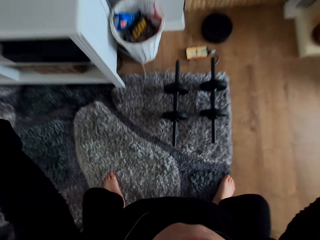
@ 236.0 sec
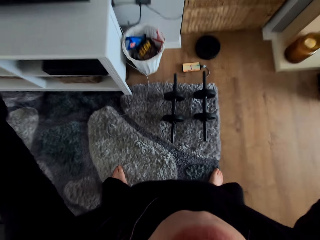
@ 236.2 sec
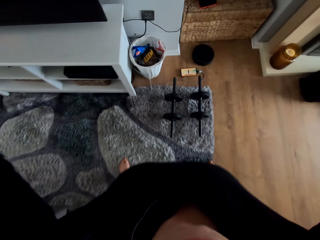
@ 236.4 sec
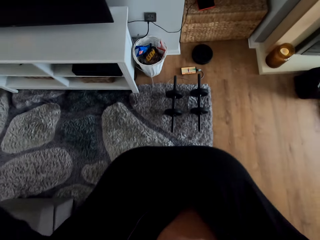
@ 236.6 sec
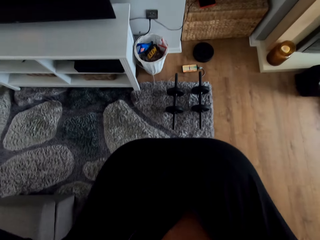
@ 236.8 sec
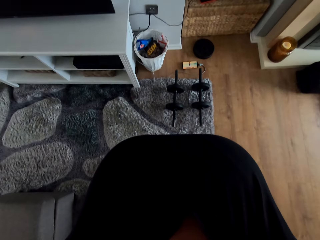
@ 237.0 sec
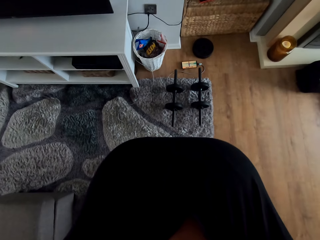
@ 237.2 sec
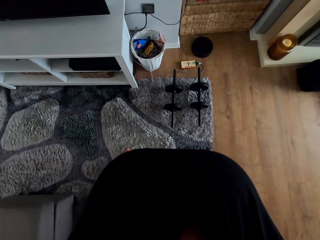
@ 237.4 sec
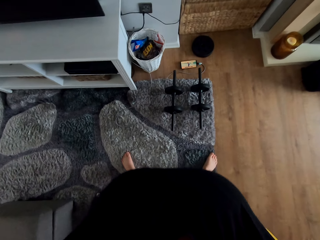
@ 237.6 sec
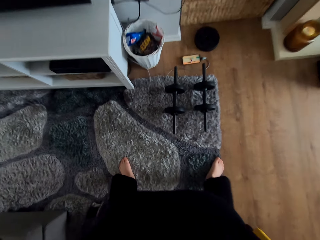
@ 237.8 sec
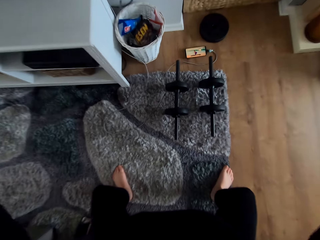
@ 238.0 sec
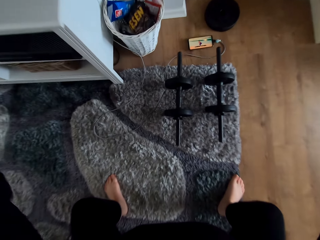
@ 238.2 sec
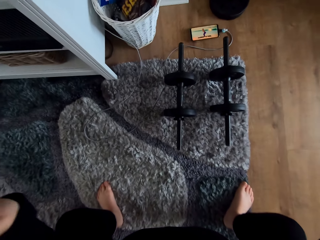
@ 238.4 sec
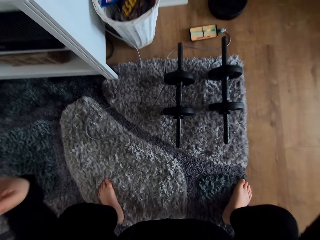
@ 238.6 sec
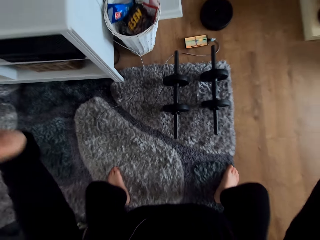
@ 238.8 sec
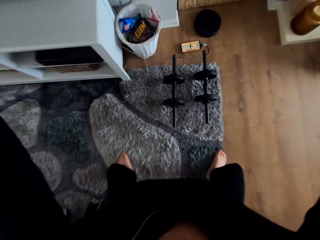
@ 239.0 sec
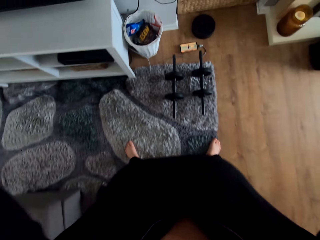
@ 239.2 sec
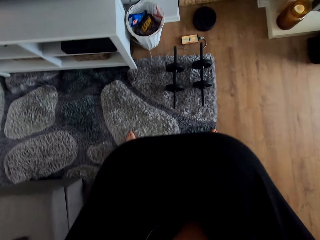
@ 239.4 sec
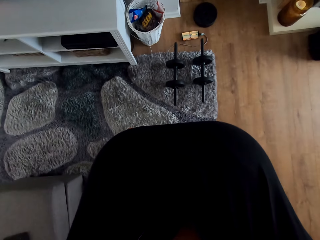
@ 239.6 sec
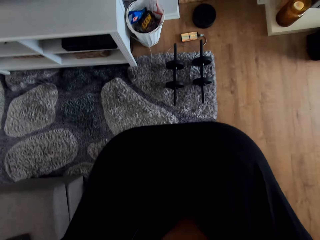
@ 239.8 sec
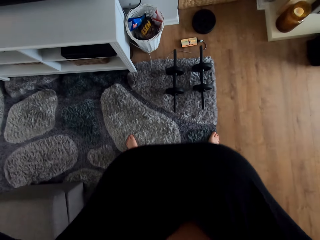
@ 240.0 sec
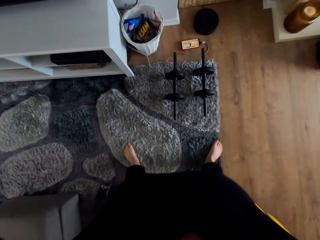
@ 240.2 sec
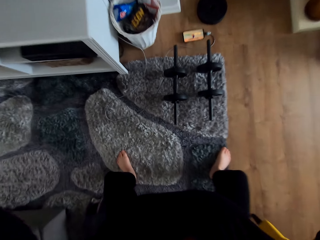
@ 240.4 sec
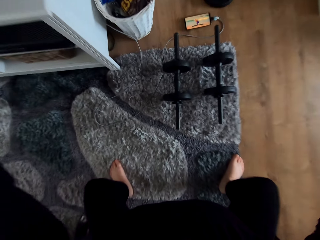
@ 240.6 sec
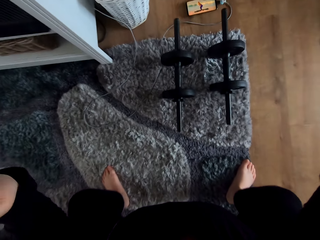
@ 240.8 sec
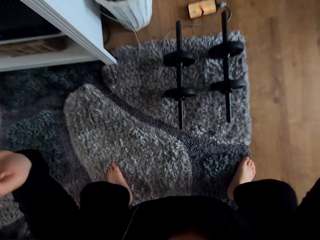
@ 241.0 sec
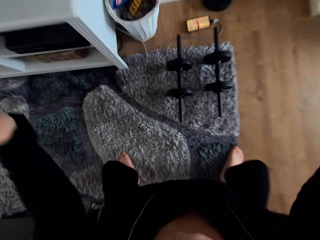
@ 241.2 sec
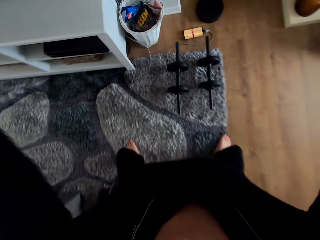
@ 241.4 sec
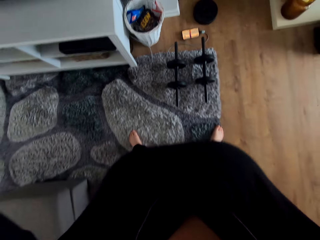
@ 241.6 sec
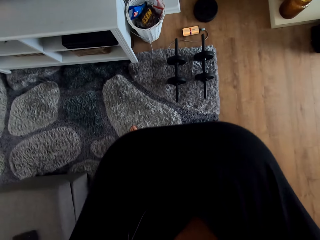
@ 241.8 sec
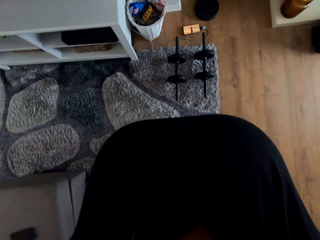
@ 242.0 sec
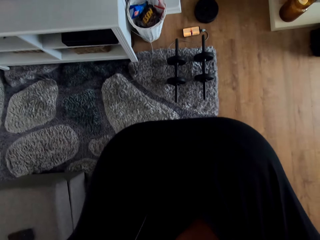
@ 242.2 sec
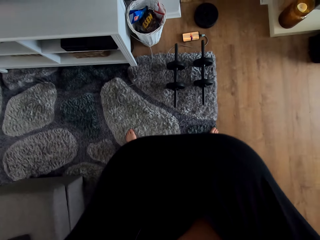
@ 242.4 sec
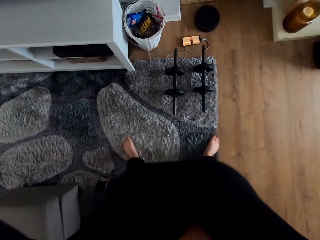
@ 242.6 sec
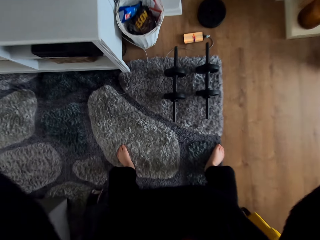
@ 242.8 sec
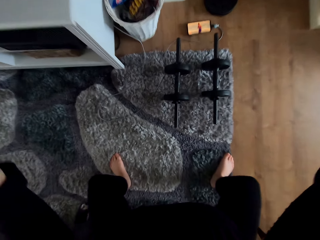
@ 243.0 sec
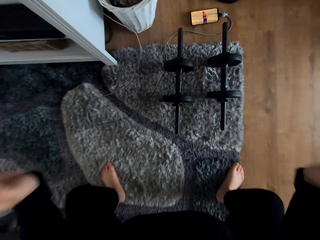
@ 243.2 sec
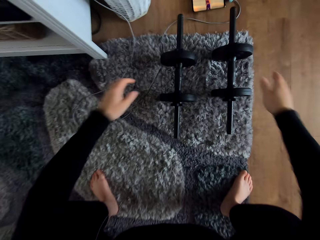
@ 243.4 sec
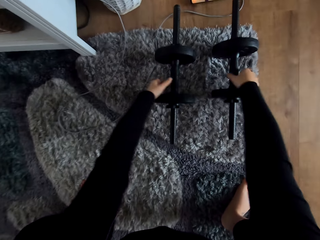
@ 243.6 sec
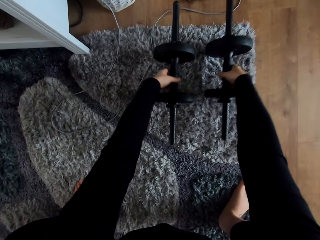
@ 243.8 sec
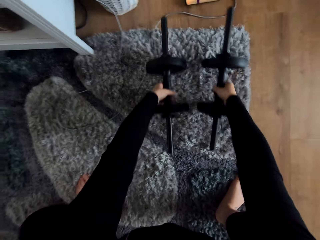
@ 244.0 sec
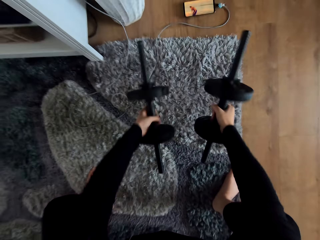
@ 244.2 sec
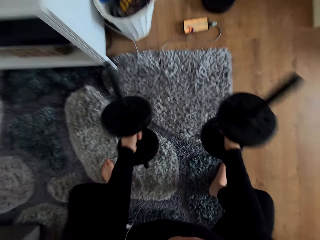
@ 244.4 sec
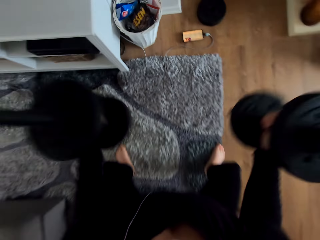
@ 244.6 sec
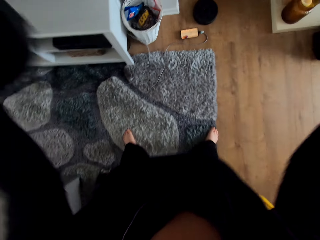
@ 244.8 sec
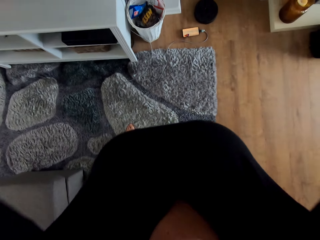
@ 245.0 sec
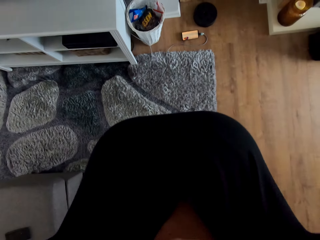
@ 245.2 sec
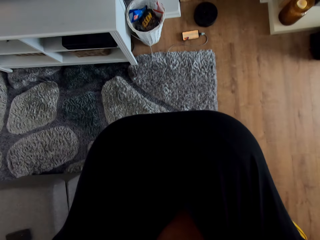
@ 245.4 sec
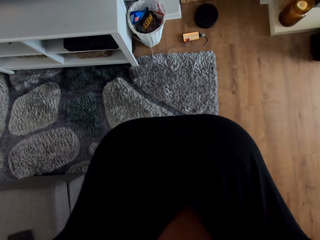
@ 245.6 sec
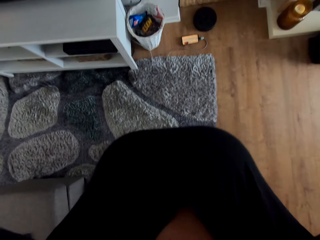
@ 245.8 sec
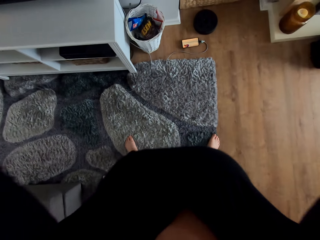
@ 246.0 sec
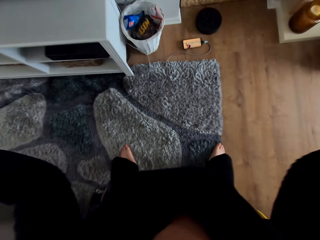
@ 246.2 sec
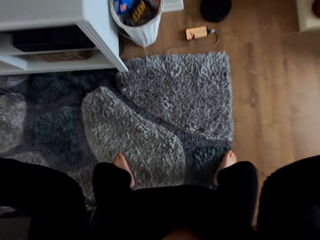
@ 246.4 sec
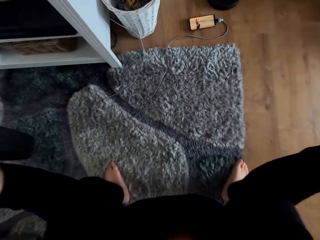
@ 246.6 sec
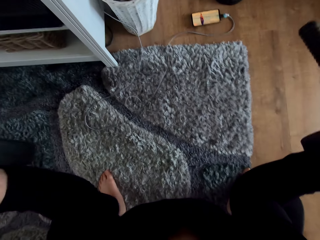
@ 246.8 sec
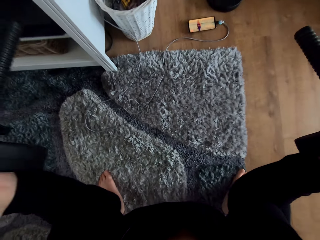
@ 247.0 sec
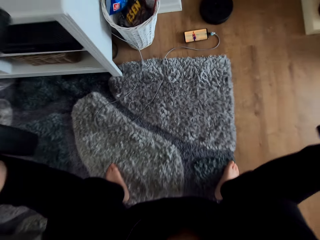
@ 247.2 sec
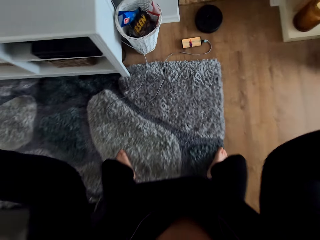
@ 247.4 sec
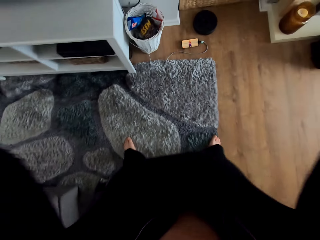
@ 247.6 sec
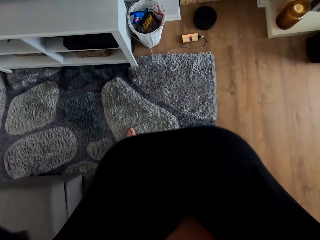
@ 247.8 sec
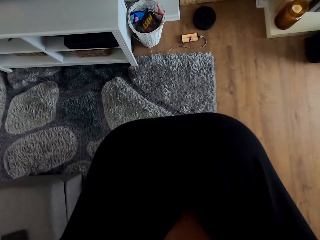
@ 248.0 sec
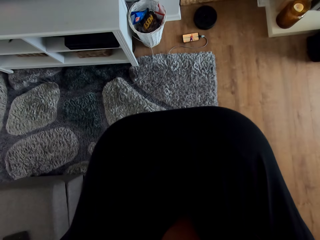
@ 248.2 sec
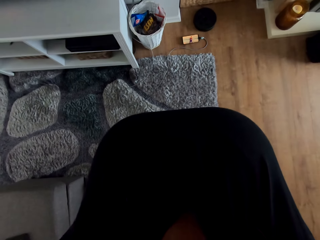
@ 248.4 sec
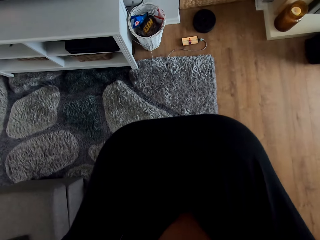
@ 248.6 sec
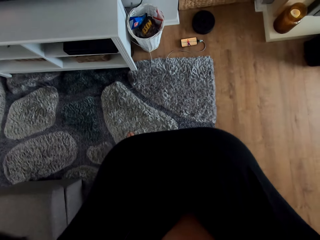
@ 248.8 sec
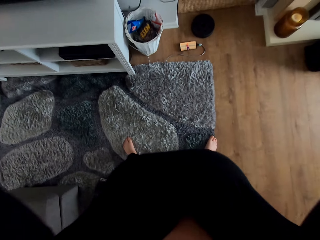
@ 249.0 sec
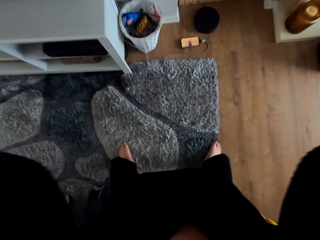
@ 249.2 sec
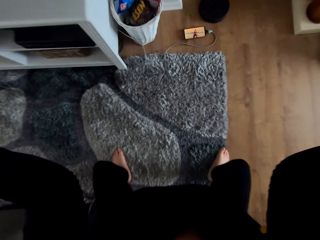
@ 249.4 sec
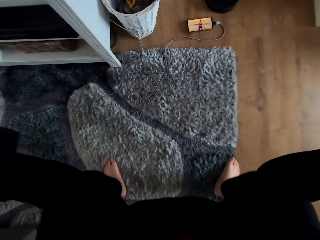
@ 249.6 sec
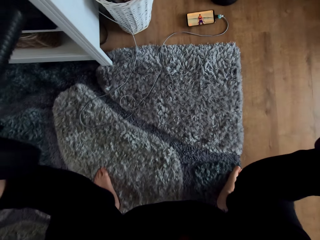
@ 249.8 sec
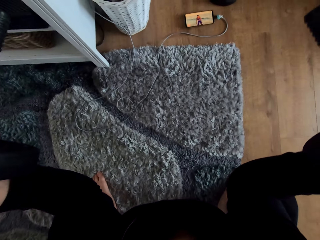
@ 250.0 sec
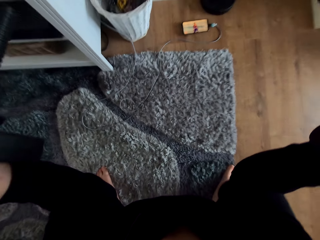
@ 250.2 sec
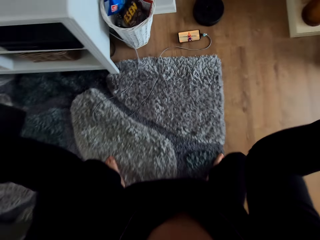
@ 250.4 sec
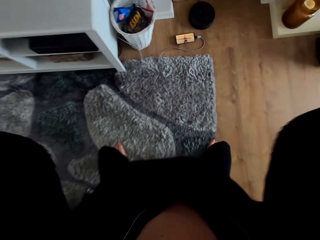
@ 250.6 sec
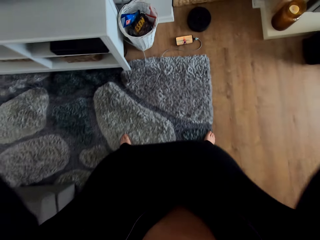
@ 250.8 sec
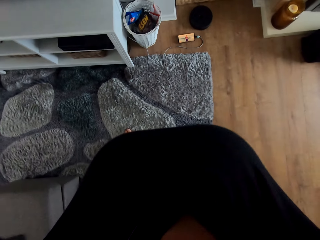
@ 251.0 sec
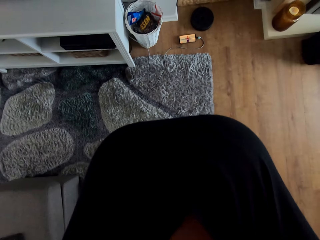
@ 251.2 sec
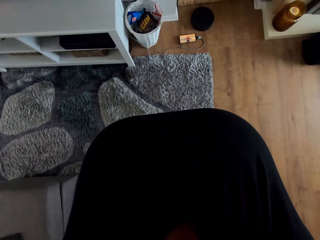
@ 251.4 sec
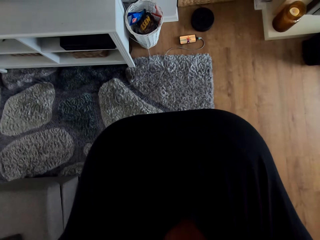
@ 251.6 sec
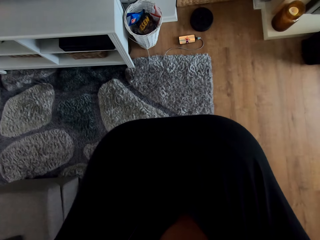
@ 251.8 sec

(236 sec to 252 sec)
The camera wearer picks up the dumbbells from a rug. She lifts the dumbbells. She exercises with the dumbbells on her hands.

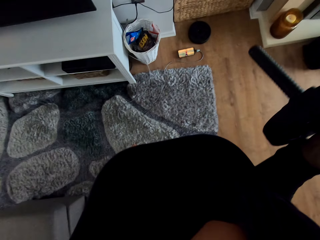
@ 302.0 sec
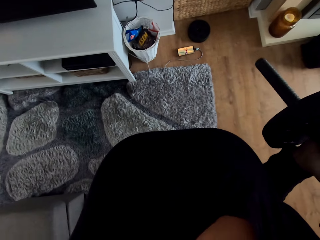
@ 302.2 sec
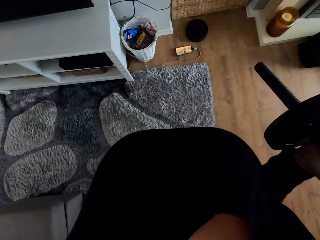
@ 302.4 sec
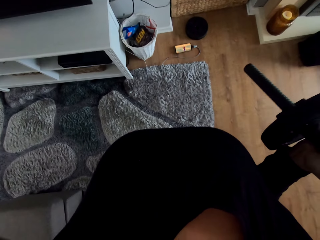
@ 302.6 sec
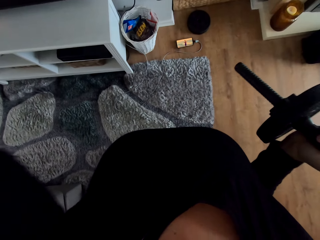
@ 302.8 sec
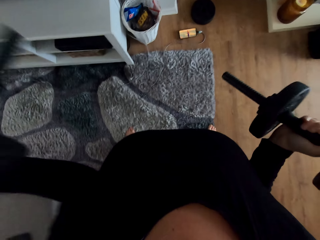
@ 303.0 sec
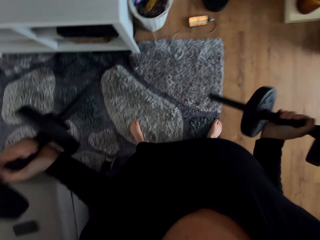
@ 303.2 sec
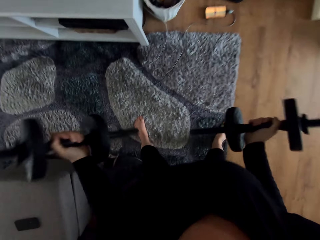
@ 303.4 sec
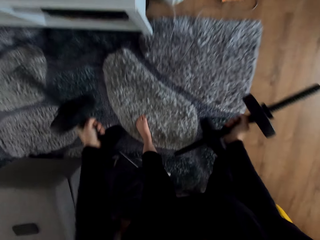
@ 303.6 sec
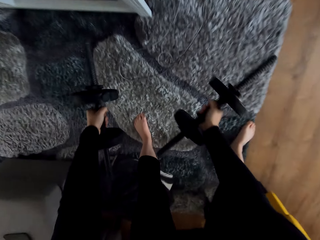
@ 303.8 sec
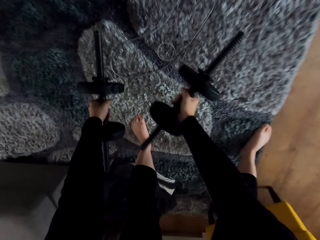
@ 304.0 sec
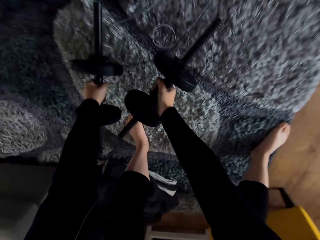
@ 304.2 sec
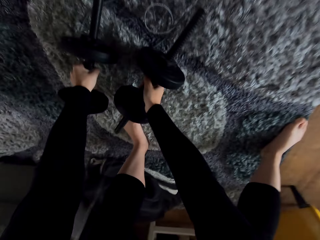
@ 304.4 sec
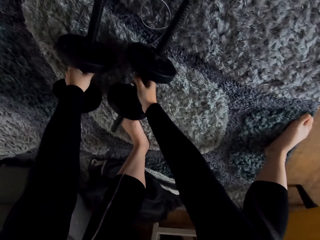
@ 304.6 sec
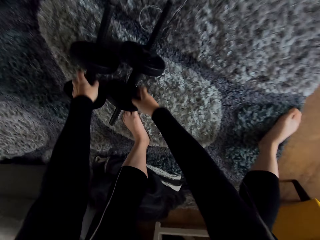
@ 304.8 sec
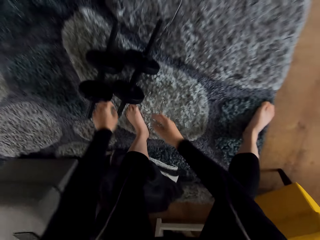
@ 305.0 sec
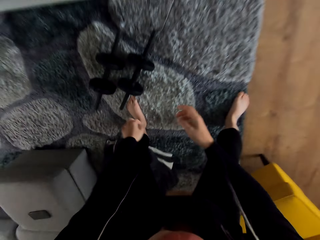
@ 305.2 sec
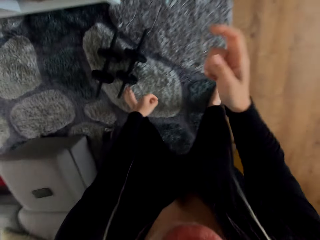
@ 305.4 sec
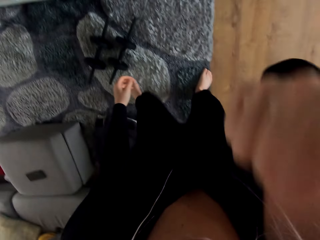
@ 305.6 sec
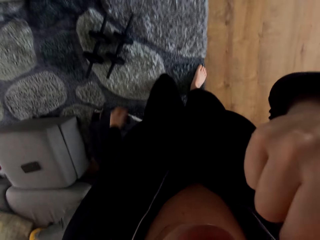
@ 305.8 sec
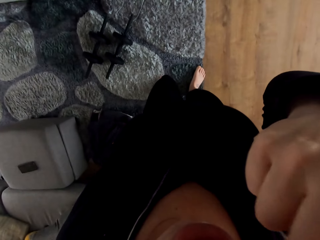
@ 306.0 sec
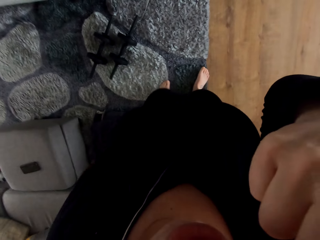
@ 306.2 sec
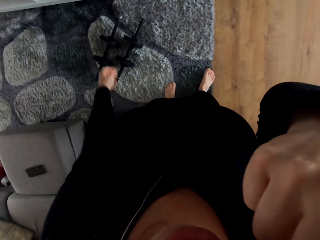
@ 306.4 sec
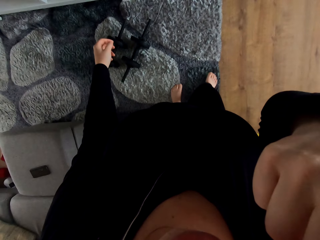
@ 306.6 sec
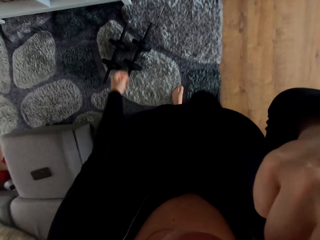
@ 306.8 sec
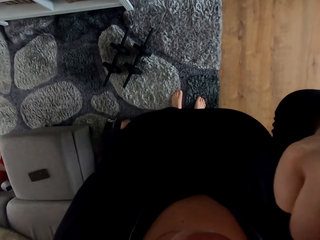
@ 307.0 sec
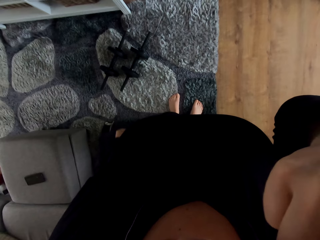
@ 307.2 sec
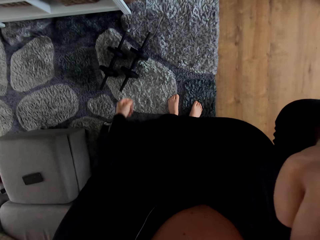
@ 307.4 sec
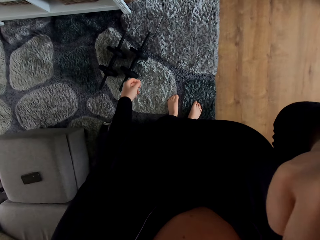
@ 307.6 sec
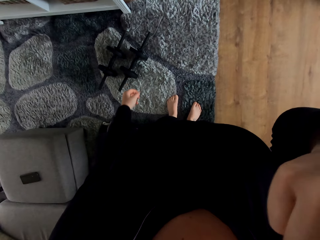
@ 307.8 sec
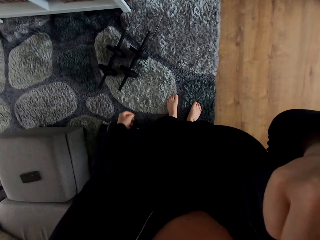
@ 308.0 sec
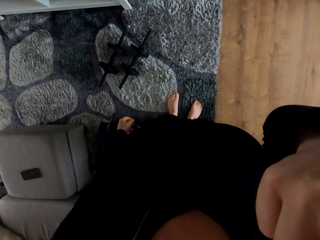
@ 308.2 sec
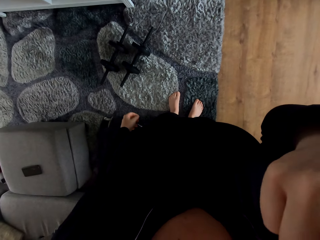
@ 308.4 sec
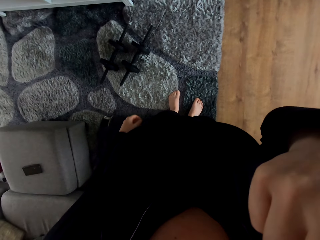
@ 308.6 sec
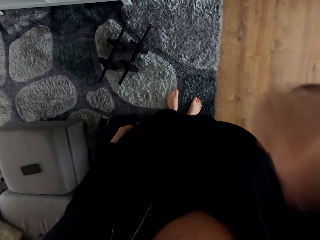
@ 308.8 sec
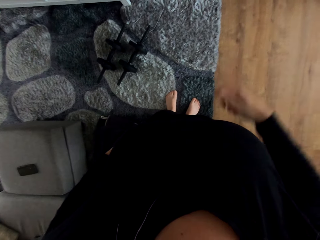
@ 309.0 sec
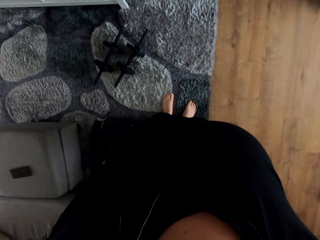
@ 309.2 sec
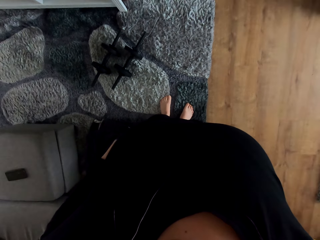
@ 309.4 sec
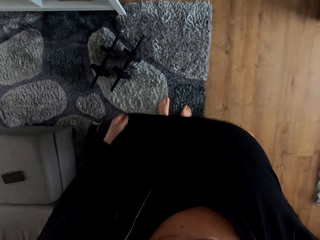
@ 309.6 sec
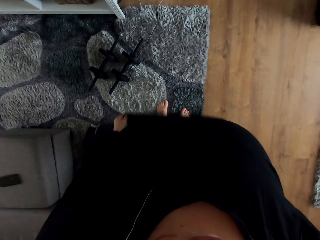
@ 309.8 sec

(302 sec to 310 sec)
The camera wearer places the dumbbells on a rug. She lifts her right hand. She touches her eye.
